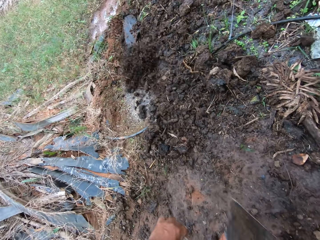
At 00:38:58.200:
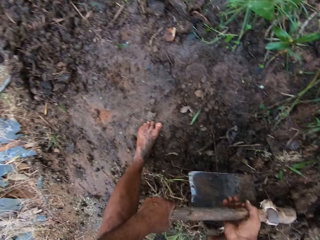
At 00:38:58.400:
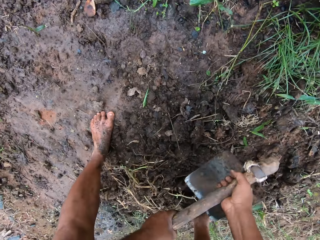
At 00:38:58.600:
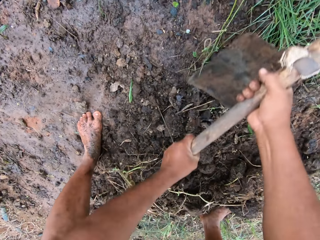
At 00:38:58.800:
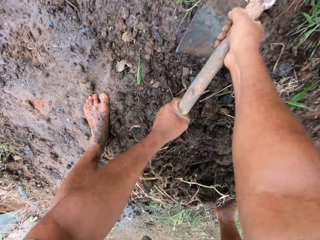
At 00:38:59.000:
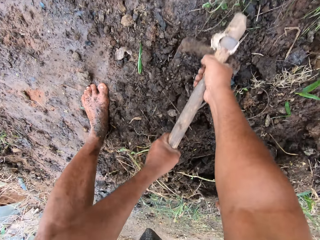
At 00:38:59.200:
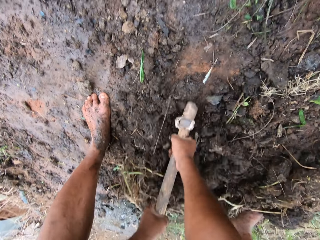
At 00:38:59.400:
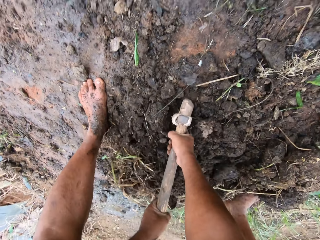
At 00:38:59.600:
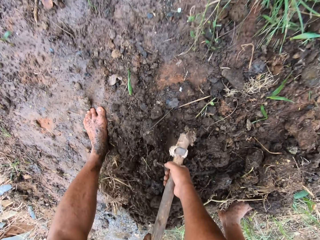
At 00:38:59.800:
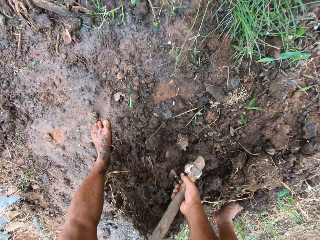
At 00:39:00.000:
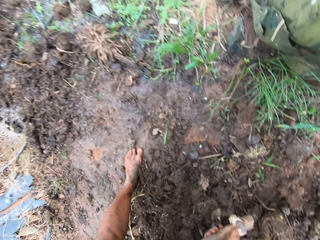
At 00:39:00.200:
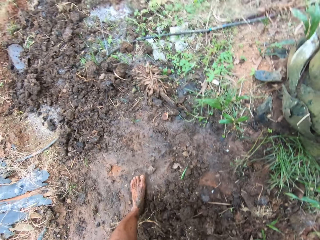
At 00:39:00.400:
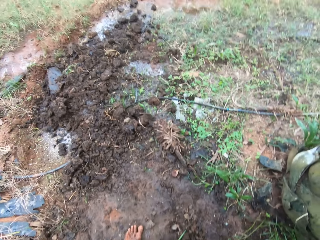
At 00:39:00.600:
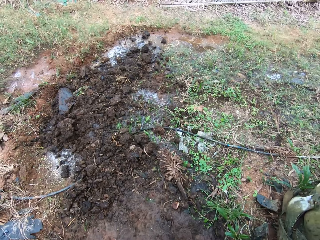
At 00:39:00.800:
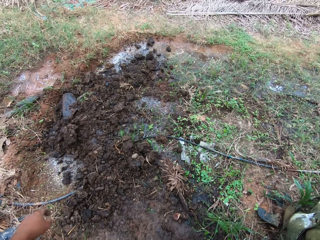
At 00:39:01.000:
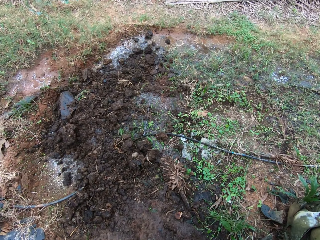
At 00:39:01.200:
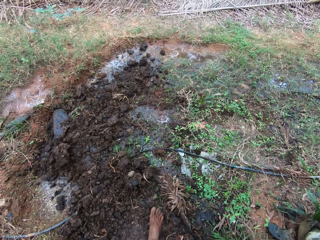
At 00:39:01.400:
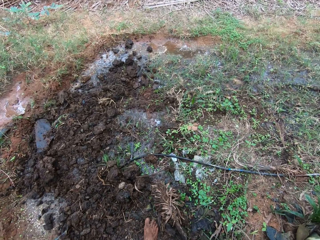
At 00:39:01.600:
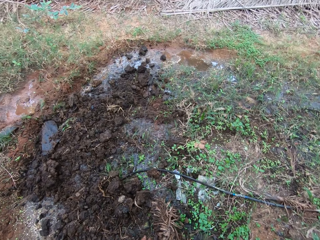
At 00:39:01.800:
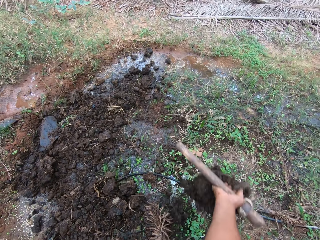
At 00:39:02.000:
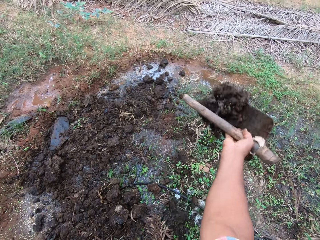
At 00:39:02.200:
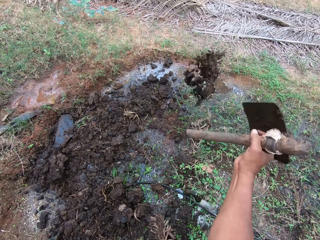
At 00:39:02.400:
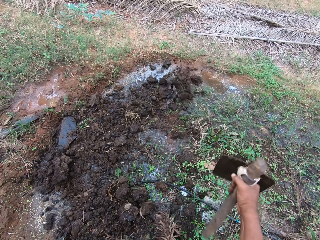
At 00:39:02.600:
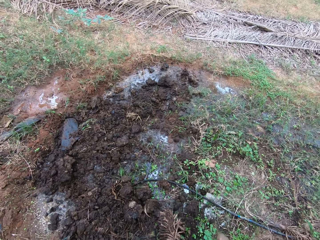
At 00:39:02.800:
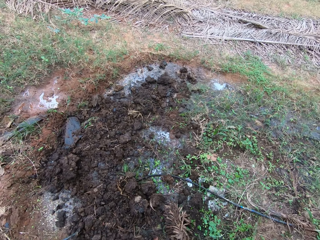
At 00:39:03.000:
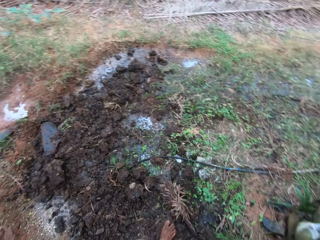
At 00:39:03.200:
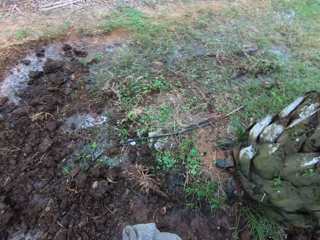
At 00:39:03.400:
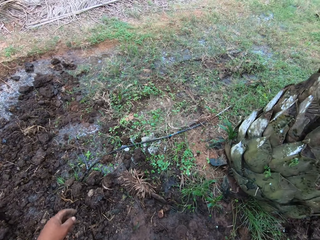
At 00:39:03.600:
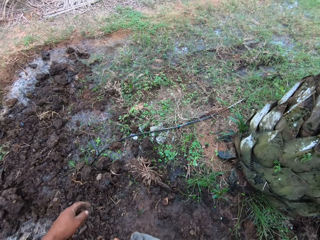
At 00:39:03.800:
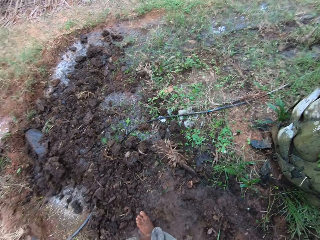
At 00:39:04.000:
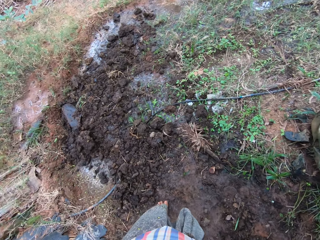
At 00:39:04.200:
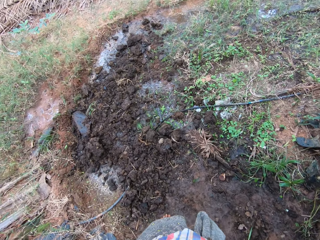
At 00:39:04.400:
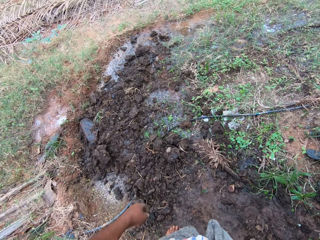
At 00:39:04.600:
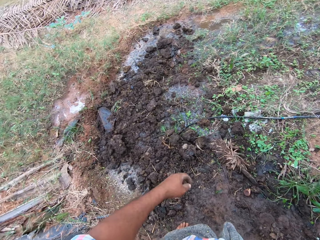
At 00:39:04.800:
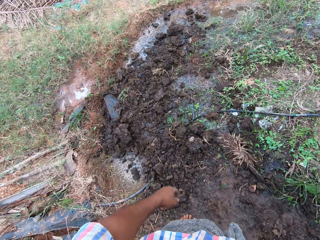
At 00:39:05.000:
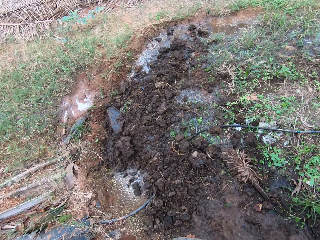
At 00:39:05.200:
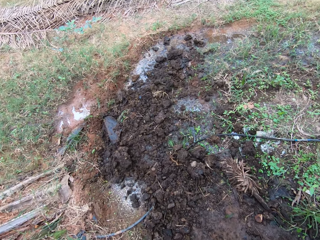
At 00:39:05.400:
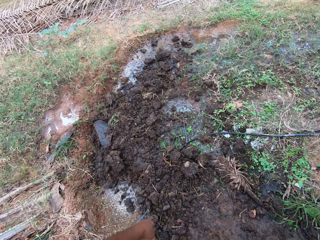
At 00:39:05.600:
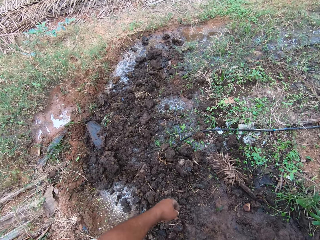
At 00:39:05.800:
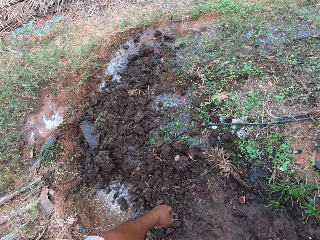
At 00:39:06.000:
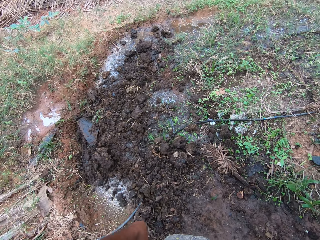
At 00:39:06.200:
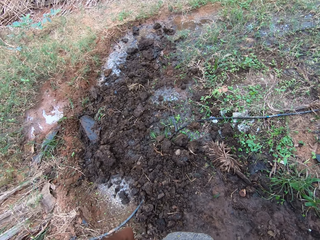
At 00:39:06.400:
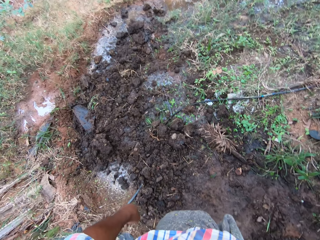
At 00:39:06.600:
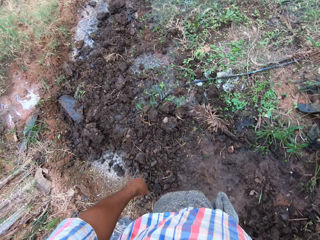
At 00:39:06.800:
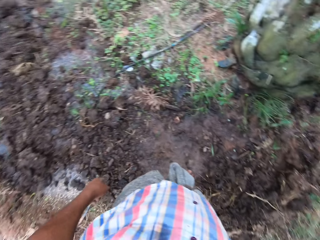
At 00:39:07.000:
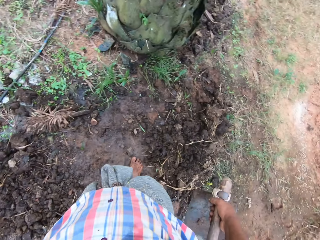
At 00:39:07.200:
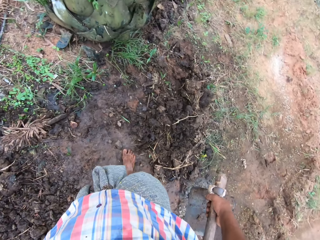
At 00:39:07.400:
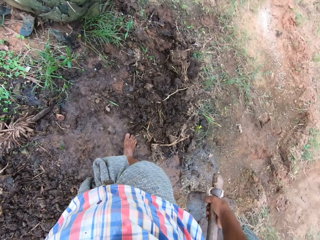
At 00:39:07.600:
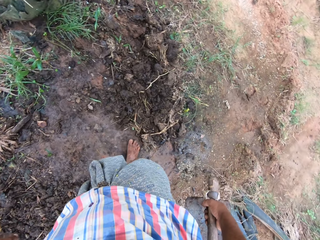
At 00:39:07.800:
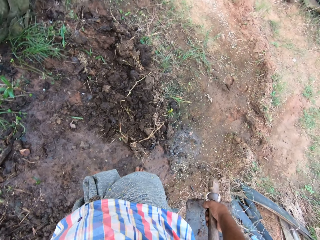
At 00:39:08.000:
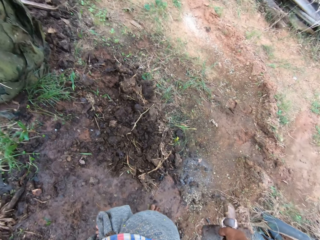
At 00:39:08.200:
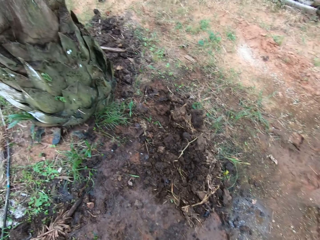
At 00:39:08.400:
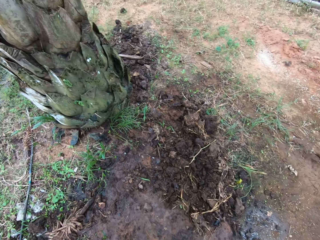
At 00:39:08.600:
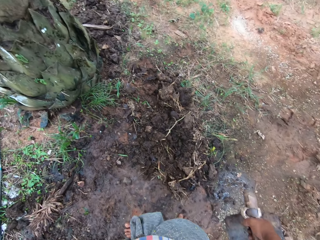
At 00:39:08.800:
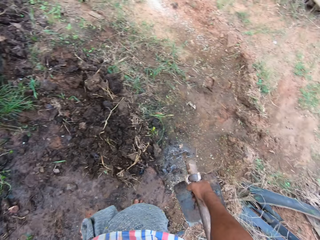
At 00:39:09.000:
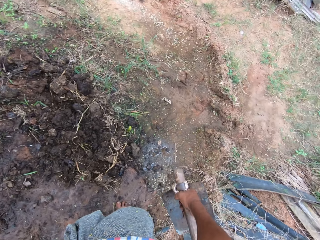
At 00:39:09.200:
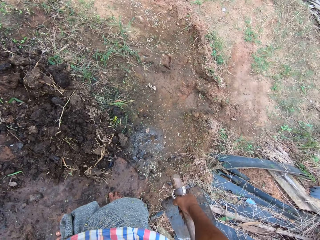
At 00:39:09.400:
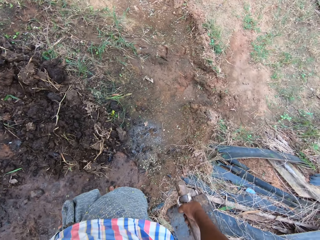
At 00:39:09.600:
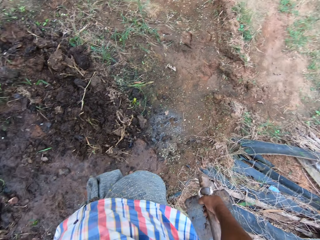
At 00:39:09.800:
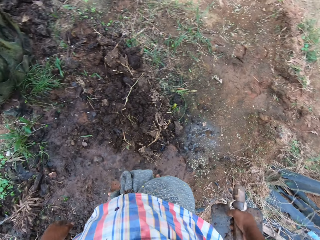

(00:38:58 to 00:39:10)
The camera wearer throws the soil on the water. They pack the soil with the hoe. They throw the soil on the water. They look around the field.

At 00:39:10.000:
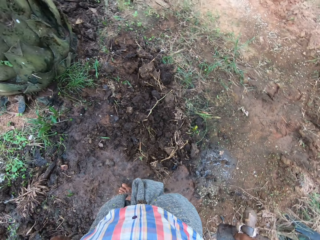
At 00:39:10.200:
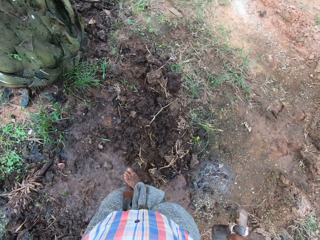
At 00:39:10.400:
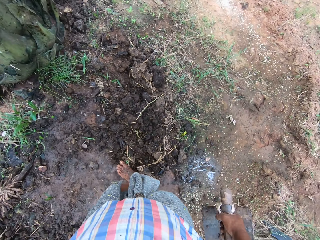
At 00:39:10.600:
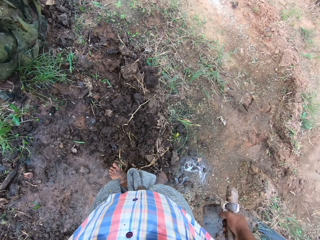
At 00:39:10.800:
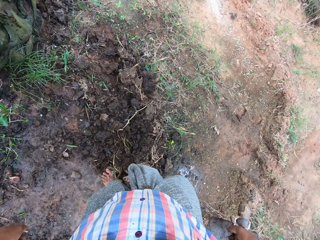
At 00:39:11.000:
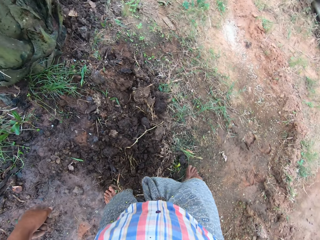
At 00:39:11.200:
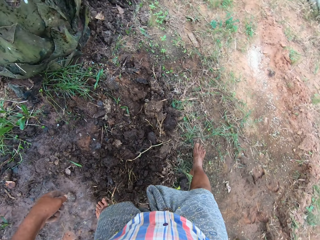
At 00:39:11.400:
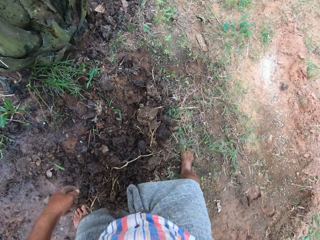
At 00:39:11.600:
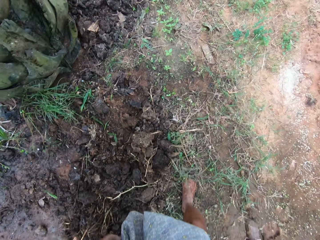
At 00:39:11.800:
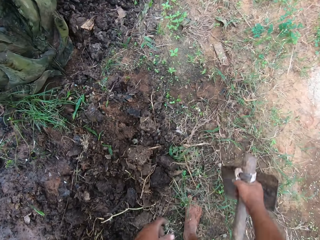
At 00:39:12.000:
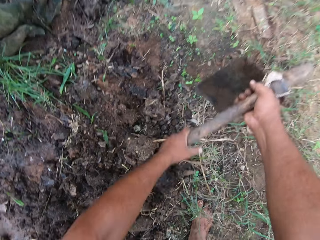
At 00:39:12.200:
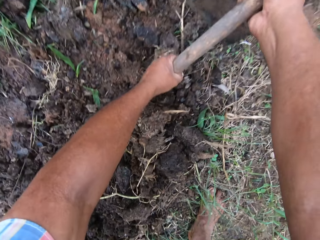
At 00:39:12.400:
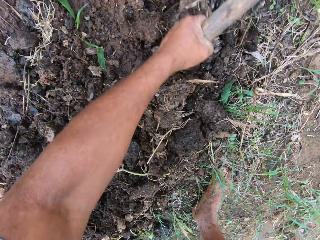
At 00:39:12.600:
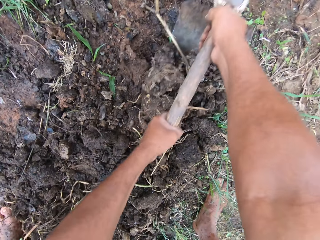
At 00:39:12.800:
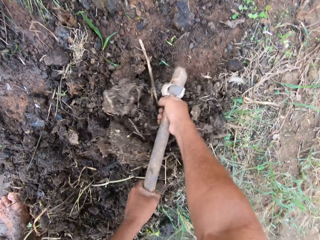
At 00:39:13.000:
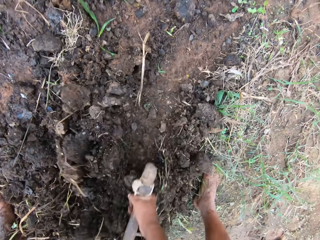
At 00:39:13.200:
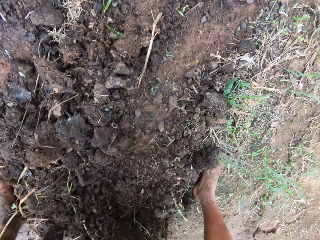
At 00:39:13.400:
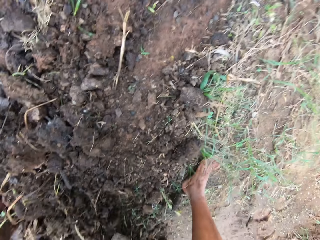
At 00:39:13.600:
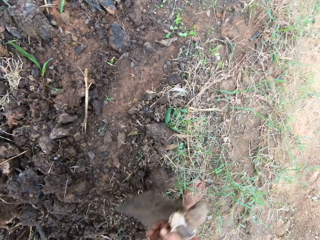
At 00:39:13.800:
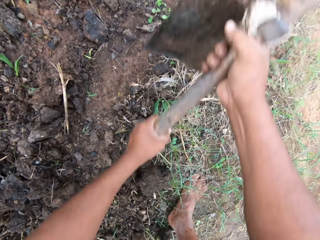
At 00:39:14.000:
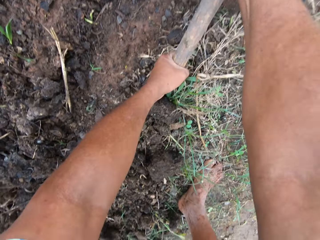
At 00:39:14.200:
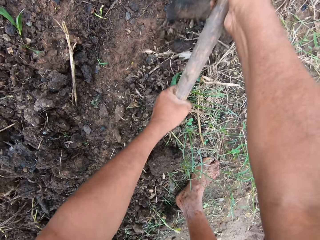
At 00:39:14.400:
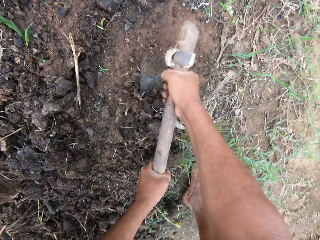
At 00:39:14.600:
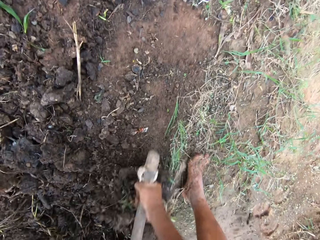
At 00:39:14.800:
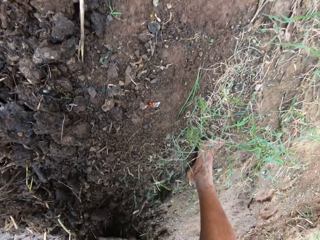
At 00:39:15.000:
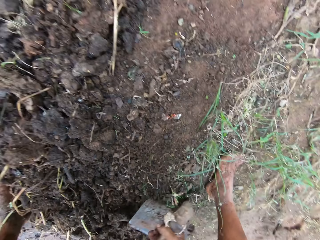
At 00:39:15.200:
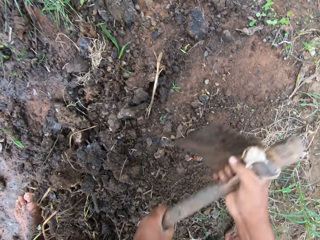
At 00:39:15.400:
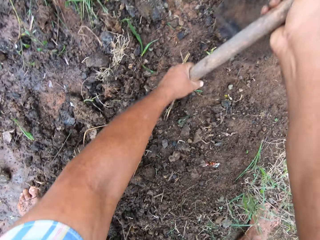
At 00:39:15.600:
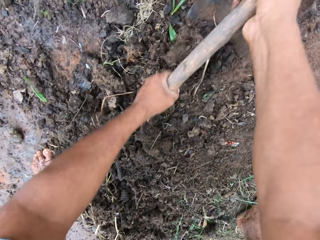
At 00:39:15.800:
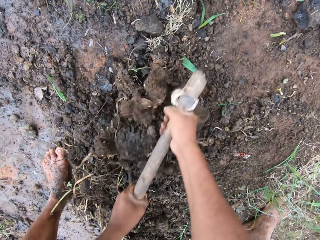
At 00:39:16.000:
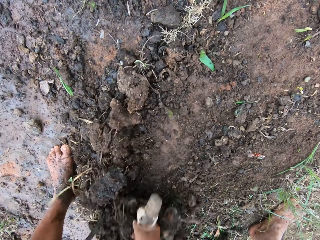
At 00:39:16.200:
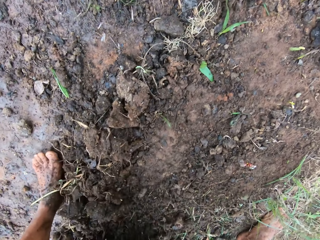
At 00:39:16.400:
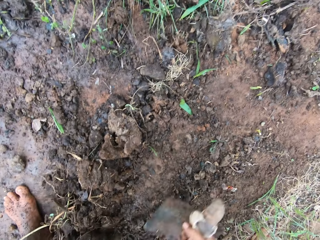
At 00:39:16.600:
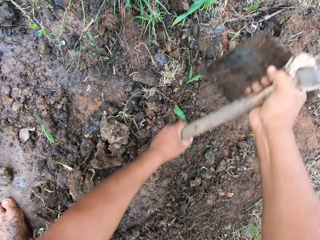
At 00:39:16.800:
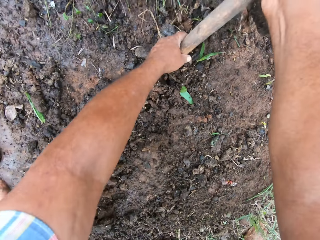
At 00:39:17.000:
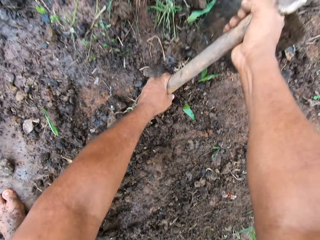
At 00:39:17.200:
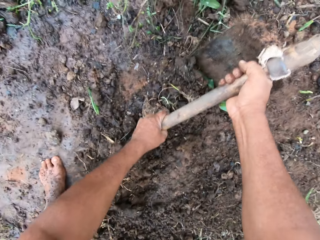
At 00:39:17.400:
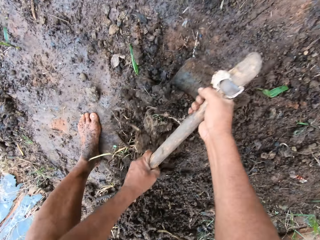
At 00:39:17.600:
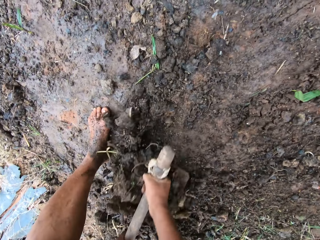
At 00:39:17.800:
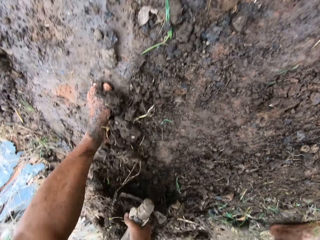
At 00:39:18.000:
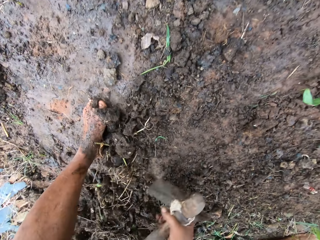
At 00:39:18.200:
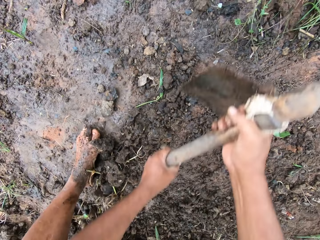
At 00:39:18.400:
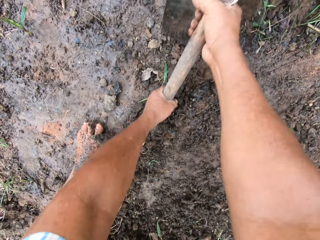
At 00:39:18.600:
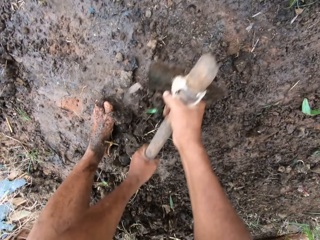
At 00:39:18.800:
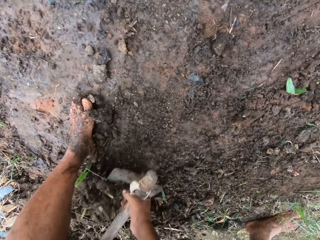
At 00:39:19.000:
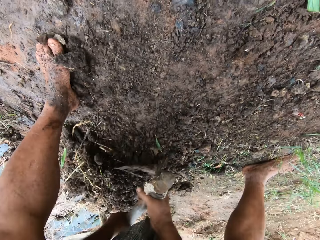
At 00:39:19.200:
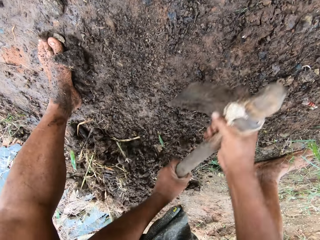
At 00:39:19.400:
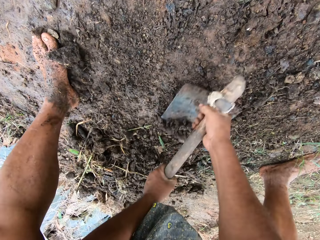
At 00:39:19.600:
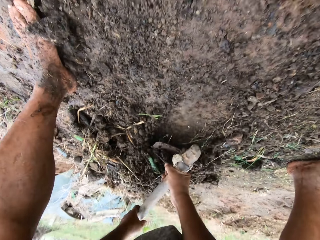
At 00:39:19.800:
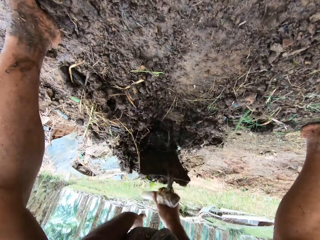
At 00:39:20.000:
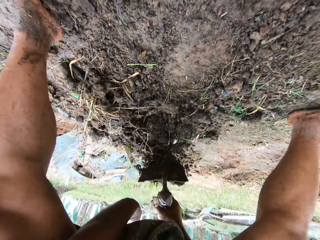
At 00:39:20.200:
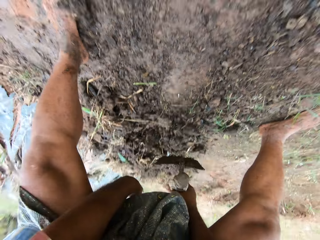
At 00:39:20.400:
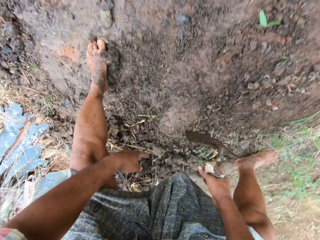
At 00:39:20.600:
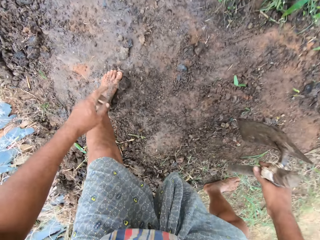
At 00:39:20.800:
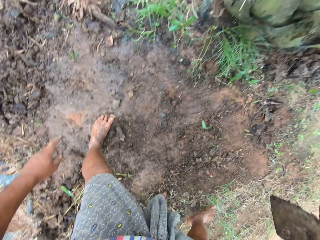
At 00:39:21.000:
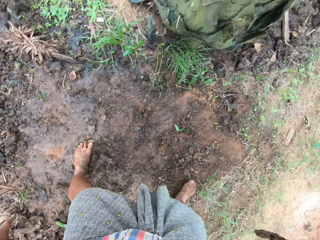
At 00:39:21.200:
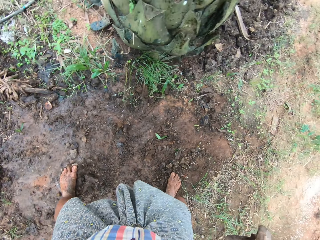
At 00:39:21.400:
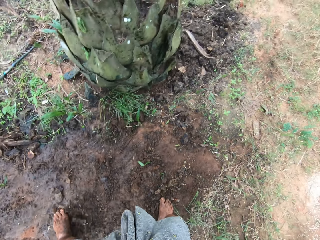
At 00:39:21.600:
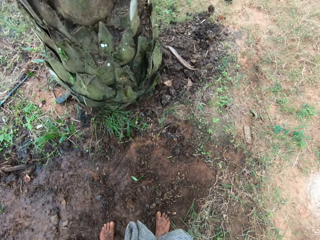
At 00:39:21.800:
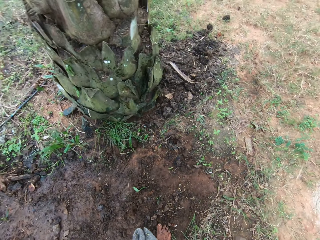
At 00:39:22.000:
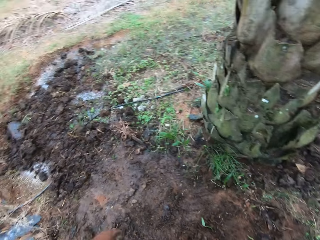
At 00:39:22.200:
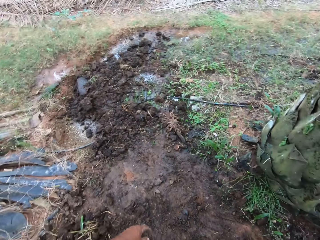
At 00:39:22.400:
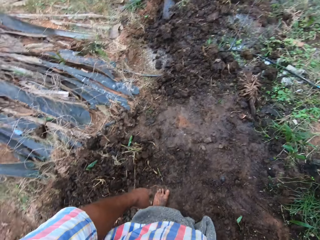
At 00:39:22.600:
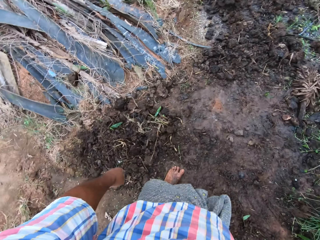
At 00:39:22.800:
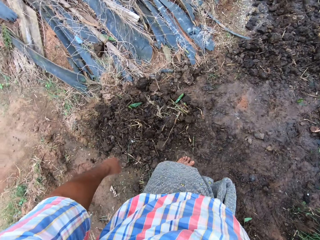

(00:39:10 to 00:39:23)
The camera wearer moves the soil with the hoe. They dig the ground with the hoe. They look around the field.
